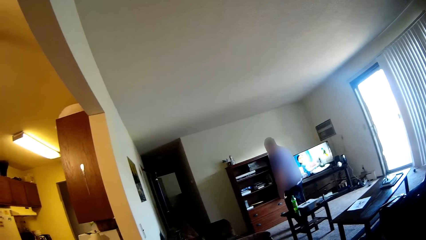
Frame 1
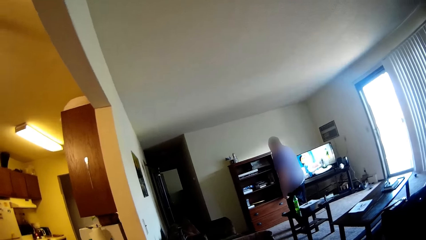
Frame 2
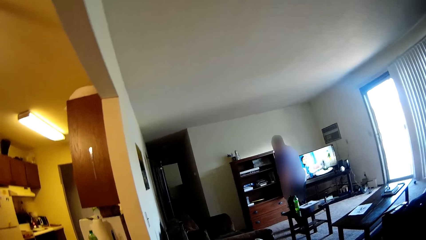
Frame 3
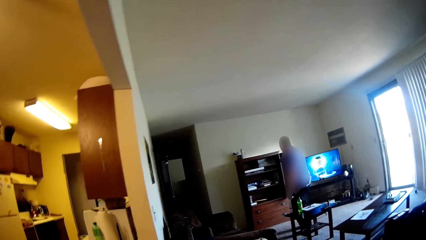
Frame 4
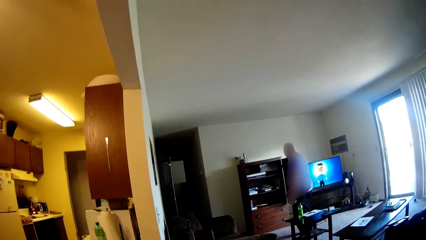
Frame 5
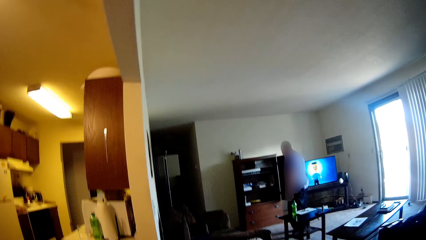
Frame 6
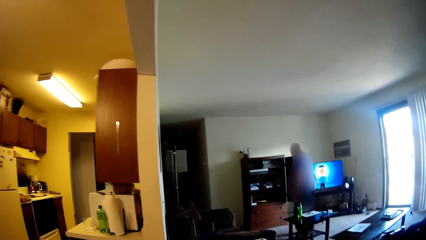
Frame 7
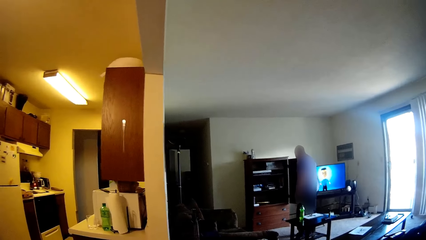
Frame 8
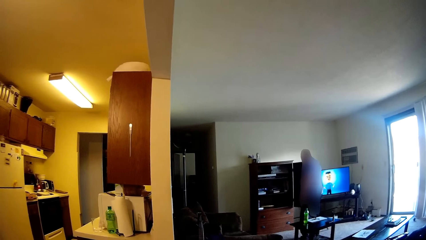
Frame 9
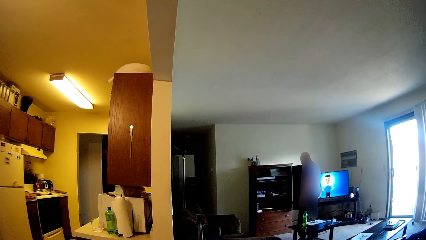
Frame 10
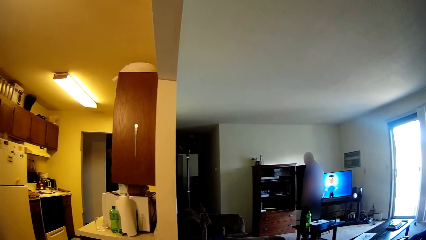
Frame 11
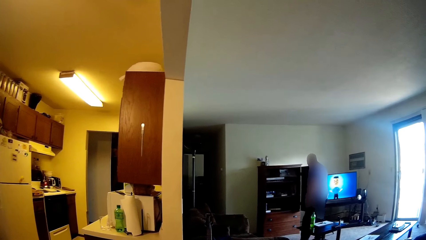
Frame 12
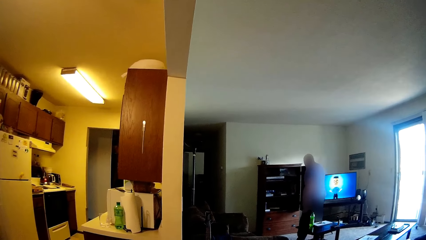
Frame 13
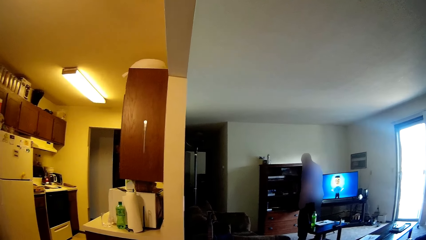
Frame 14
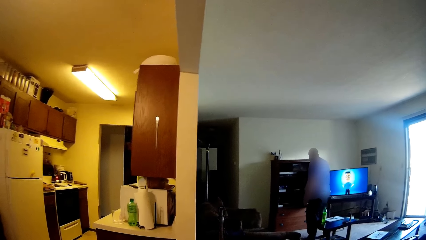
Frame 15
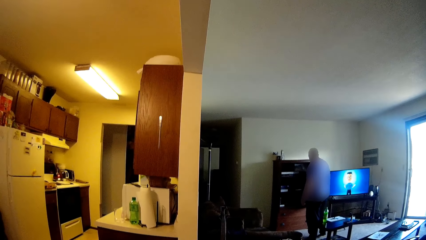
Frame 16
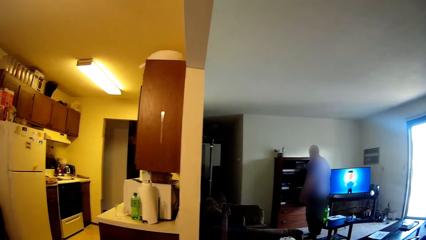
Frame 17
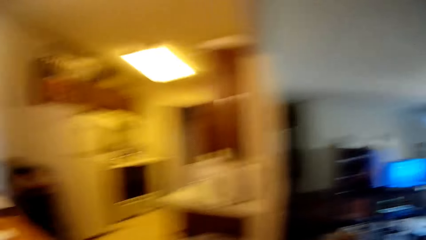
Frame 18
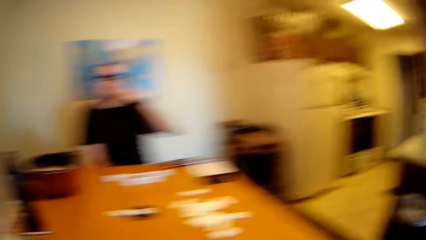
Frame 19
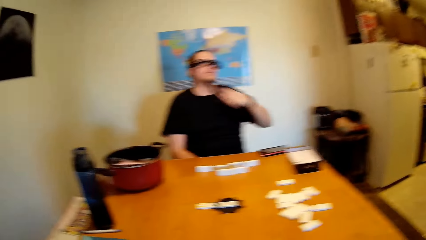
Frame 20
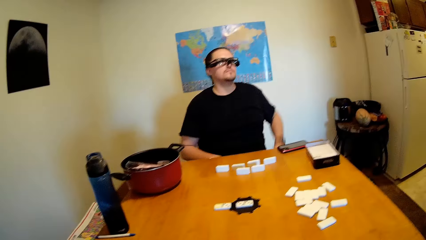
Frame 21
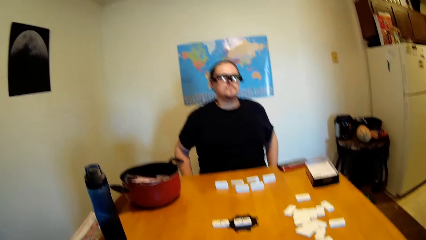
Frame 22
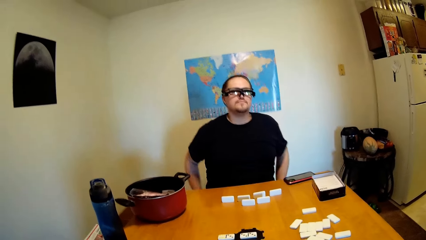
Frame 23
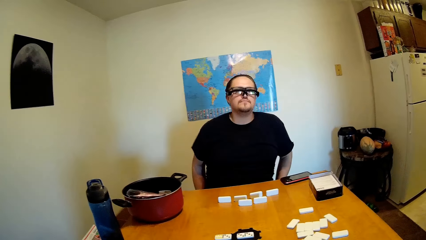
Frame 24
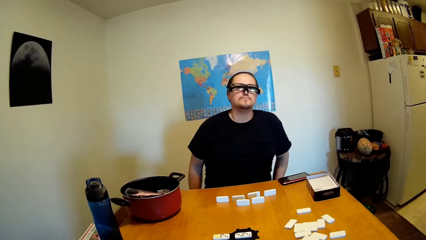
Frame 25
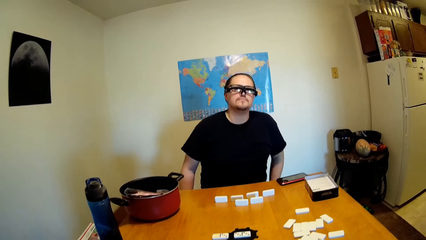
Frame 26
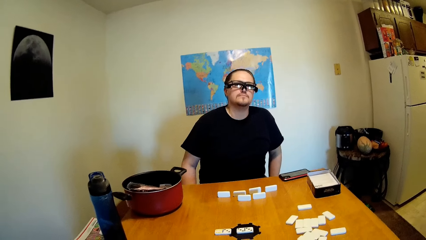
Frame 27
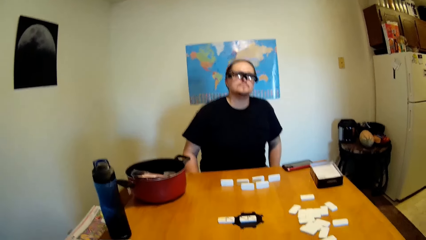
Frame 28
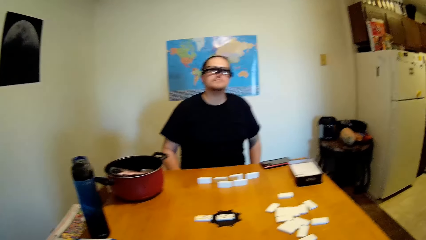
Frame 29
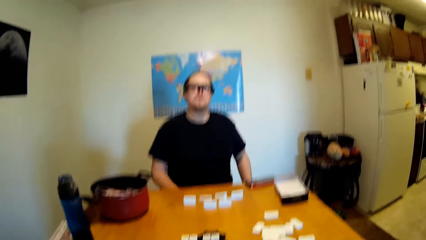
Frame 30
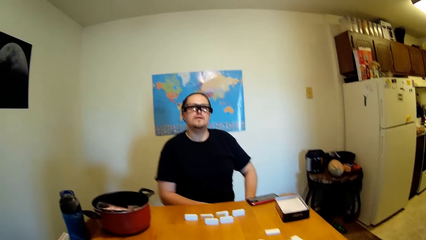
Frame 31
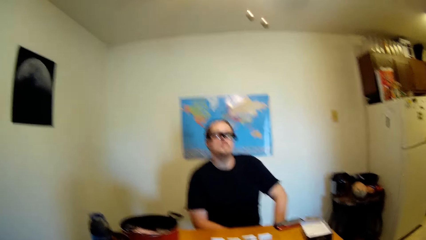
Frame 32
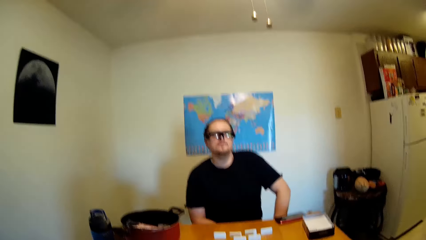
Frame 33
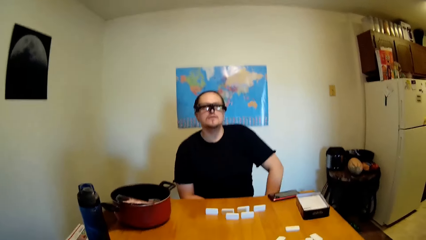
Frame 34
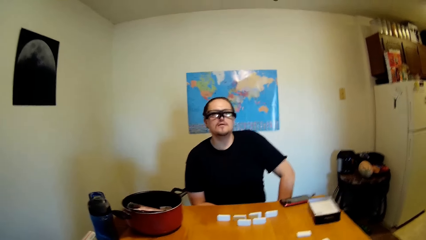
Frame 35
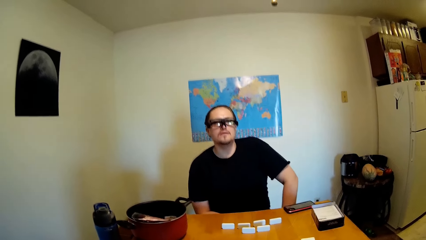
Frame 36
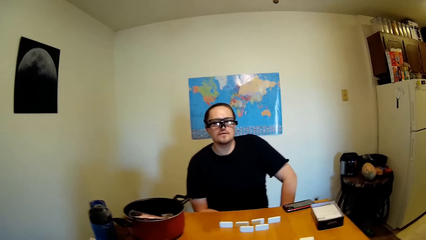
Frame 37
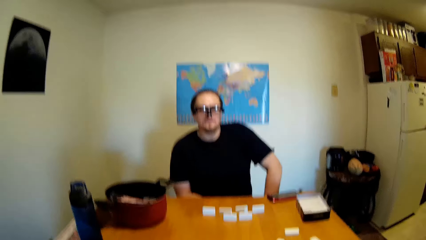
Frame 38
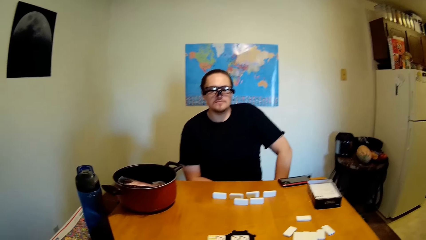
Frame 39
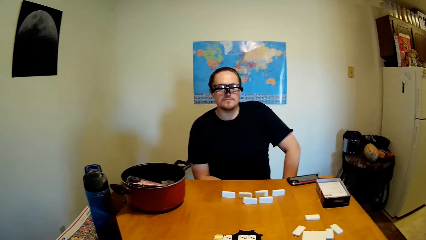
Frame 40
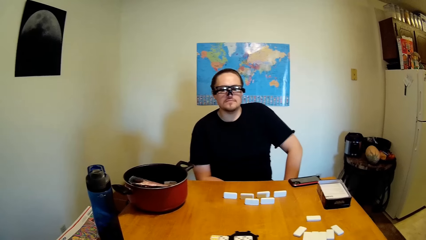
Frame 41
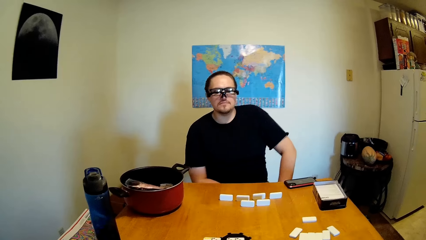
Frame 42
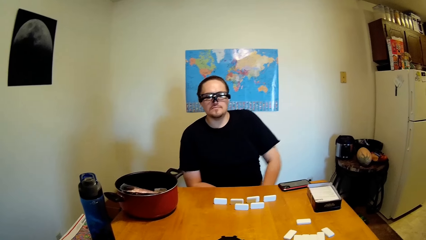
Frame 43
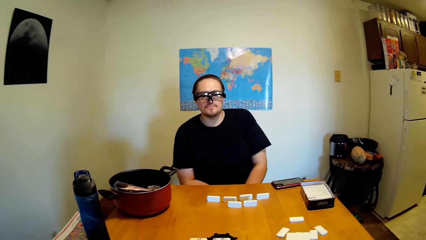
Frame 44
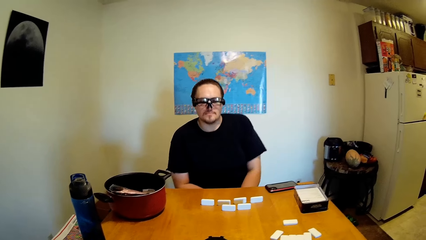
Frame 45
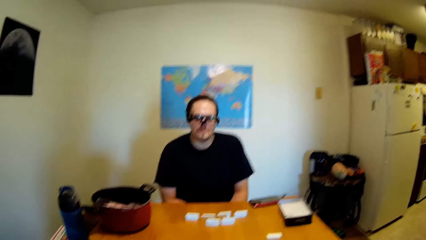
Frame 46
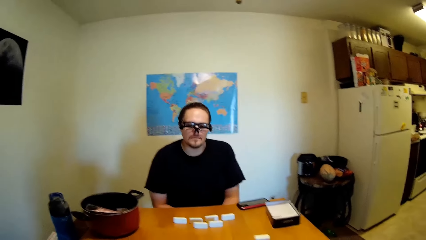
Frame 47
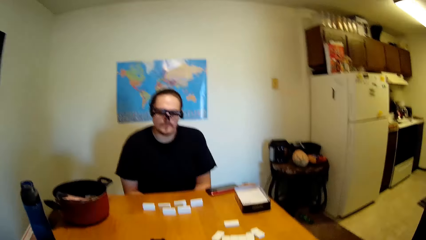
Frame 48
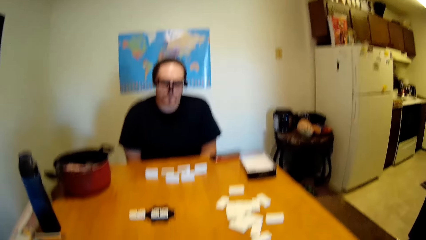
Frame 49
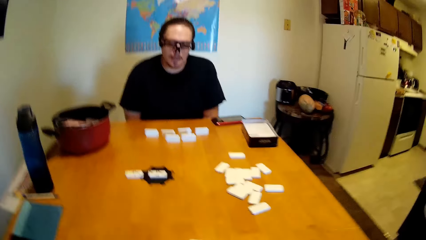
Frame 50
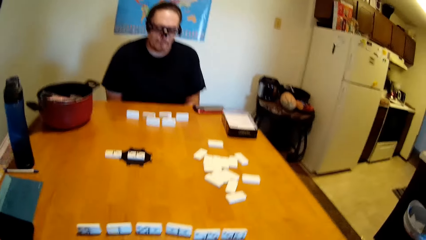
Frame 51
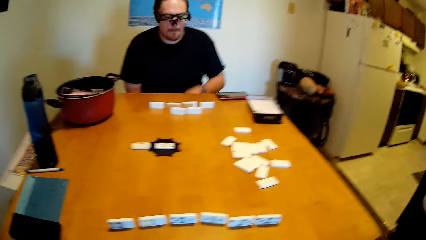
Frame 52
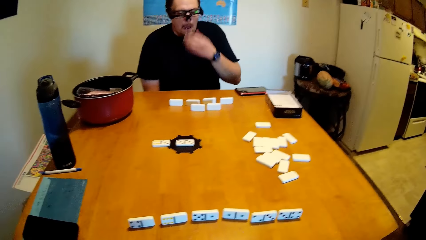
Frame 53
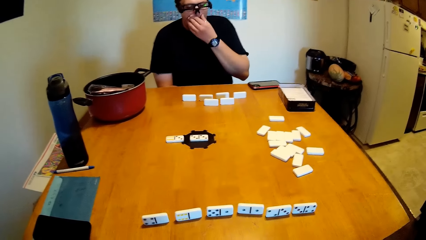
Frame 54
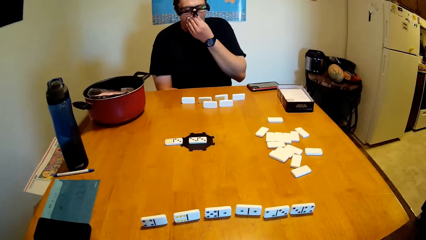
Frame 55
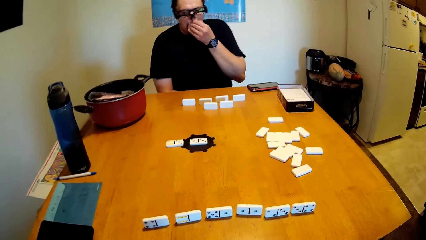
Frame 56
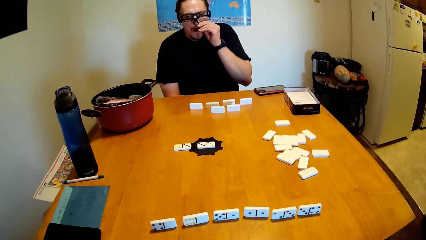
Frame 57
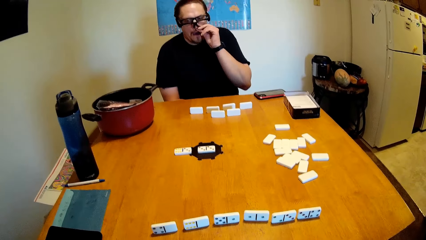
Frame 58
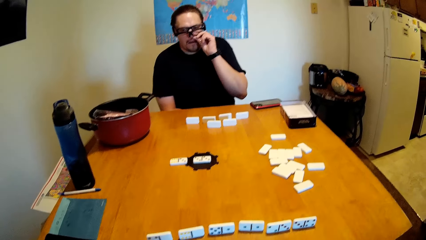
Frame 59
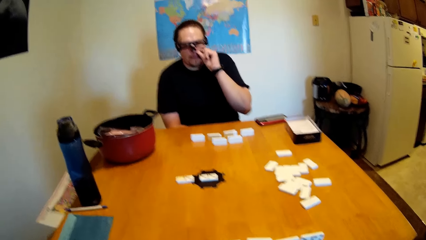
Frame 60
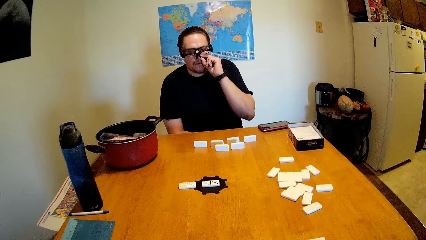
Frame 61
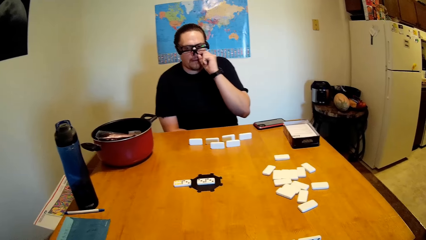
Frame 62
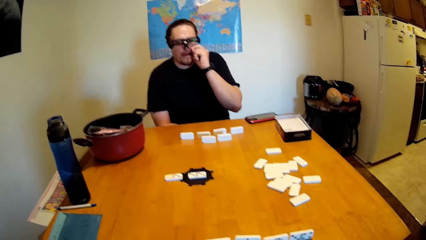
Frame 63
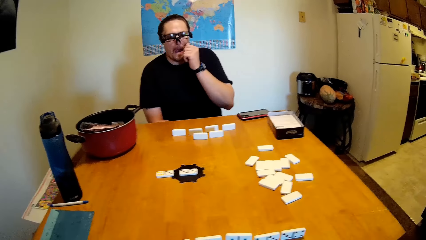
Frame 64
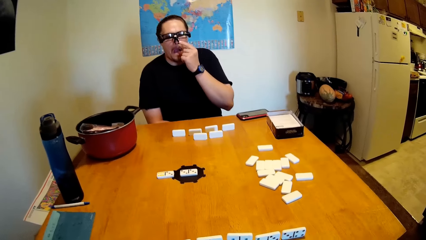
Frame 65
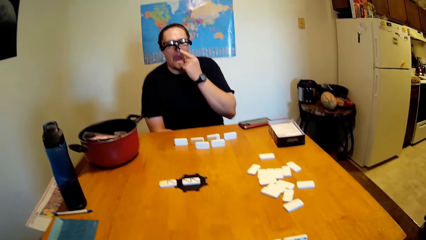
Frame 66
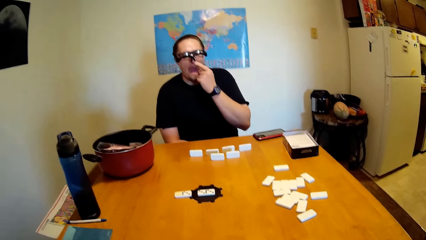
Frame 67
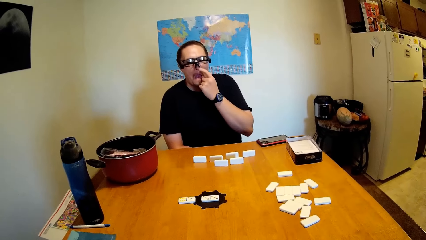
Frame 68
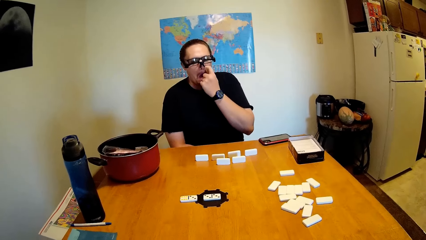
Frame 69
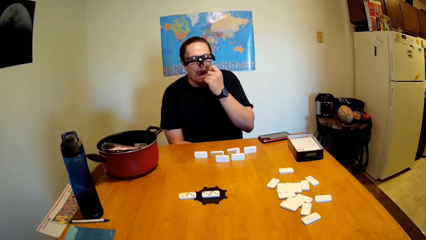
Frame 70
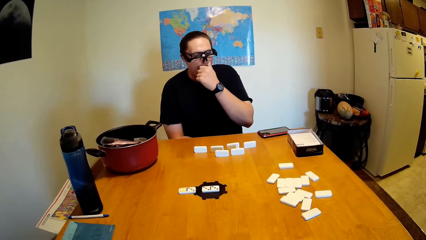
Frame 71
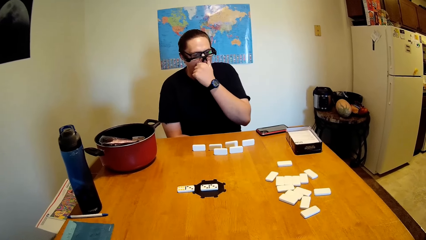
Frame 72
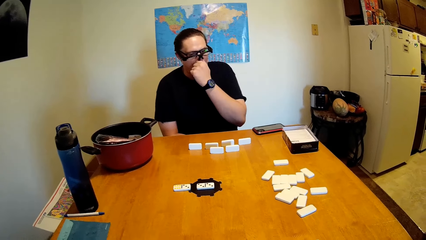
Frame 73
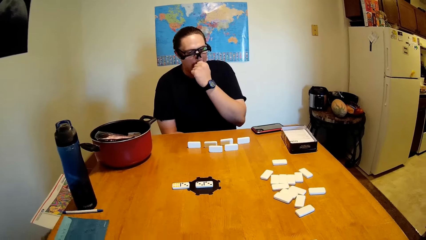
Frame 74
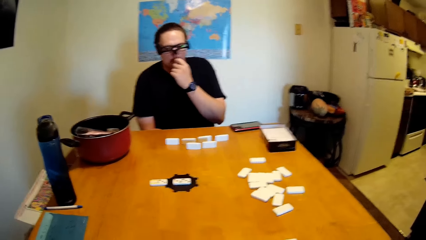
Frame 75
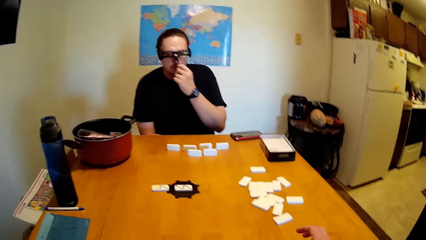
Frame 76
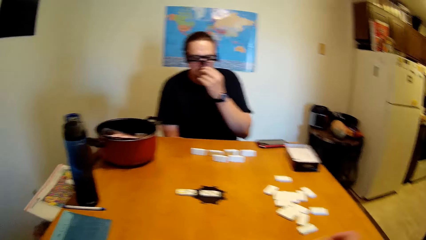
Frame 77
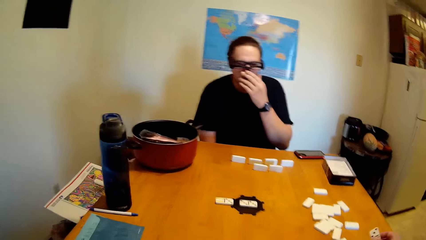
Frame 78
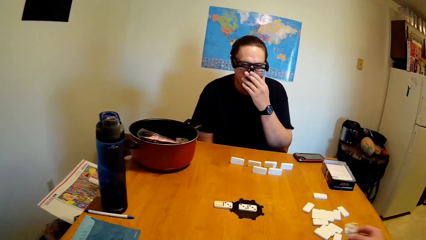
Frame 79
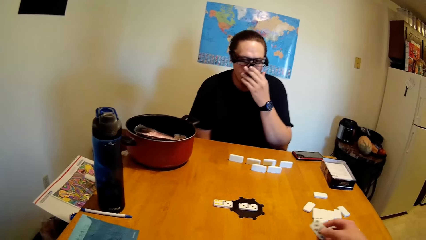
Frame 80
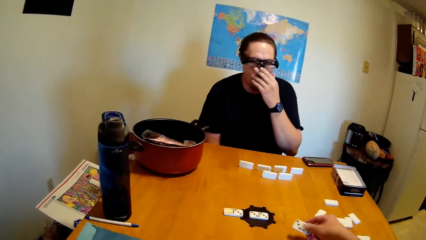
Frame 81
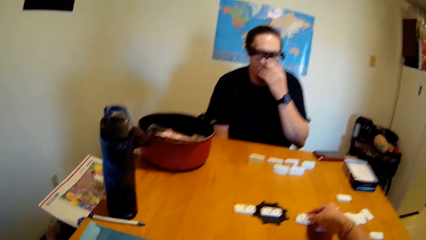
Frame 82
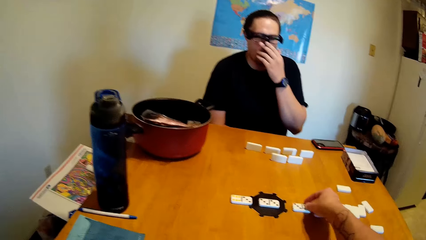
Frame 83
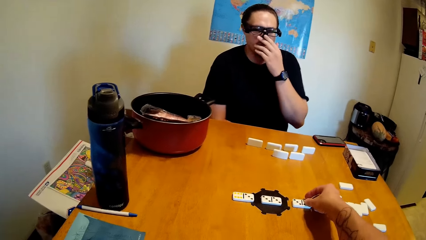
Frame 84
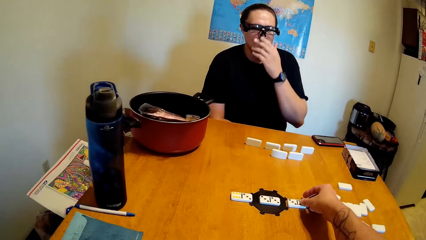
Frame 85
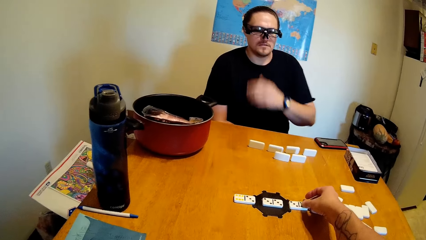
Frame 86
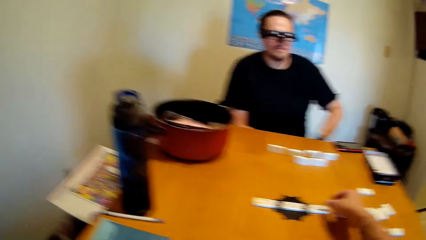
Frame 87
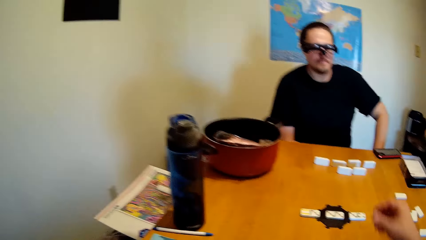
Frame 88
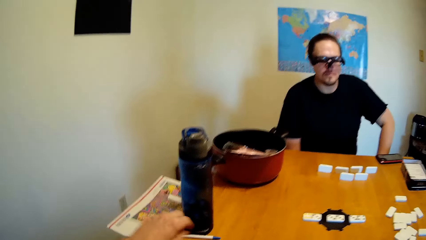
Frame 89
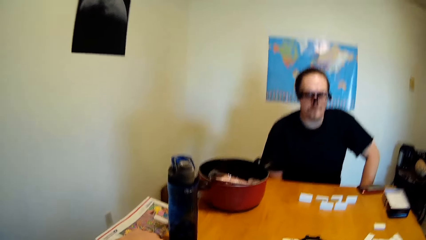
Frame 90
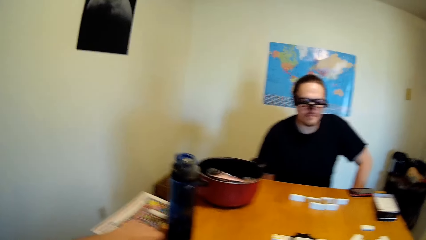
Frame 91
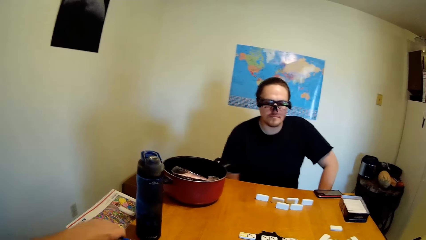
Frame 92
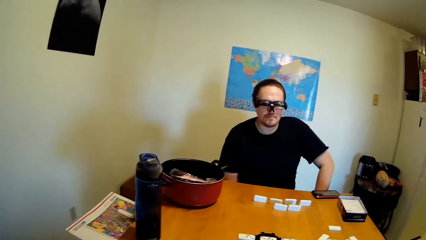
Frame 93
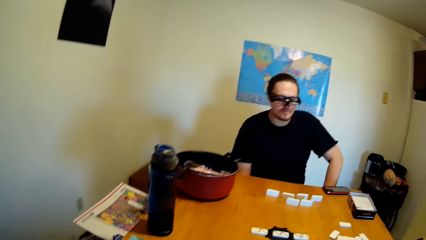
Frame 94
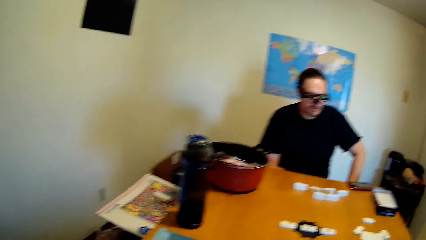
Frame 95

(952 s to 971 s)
A man puts up his hand. The man puts down his hand. The man puts up his hand. The man touches his nose. The camera wearer moves a dice. They put the domino on the table. The man puts down his hand.
